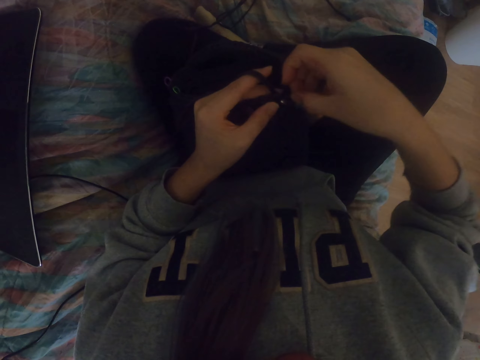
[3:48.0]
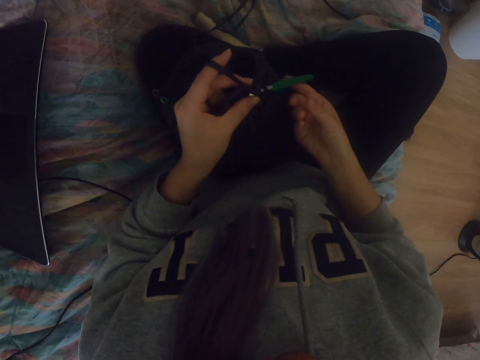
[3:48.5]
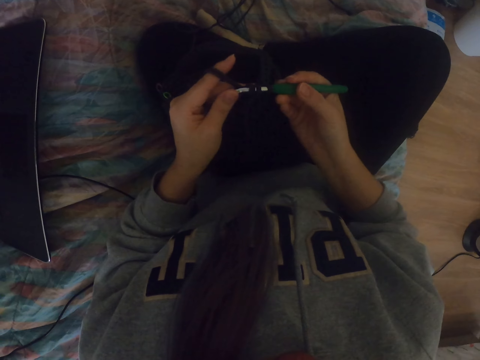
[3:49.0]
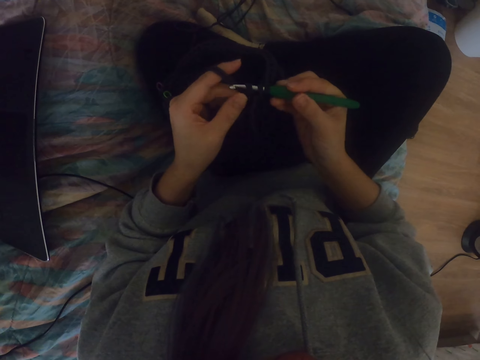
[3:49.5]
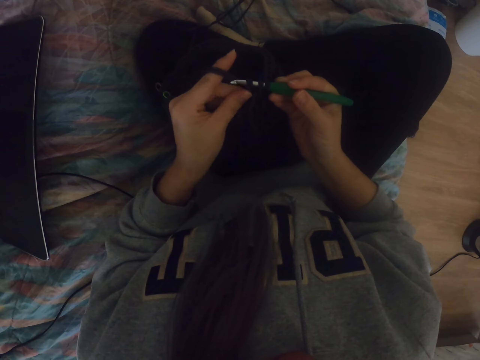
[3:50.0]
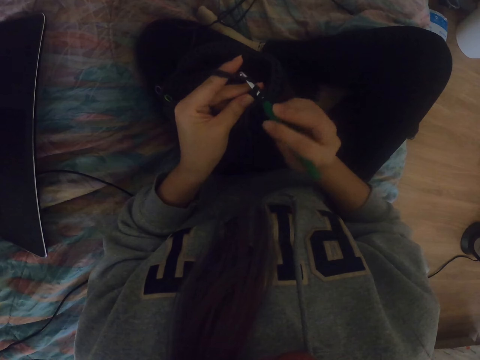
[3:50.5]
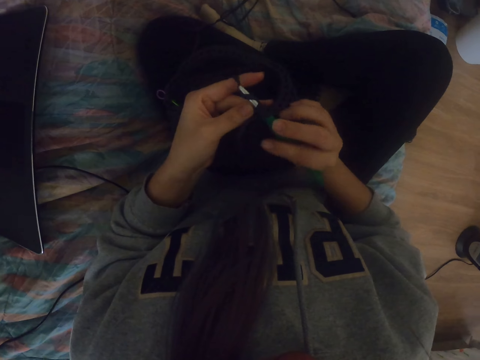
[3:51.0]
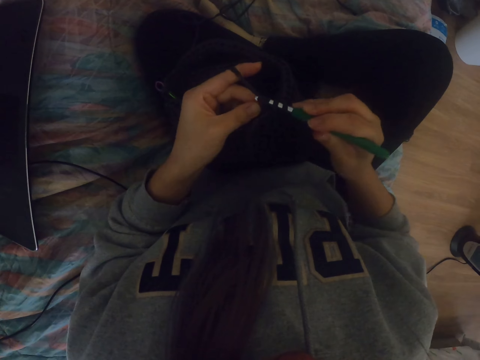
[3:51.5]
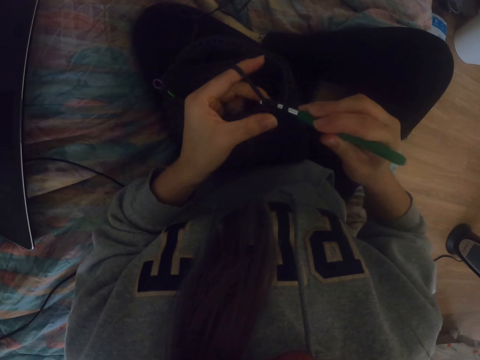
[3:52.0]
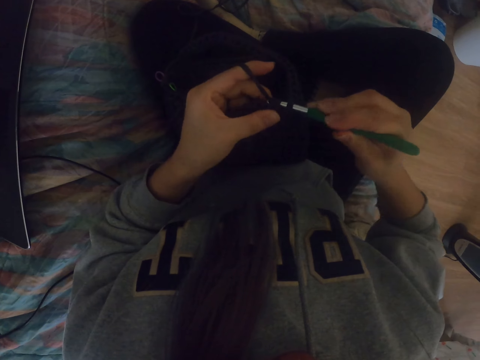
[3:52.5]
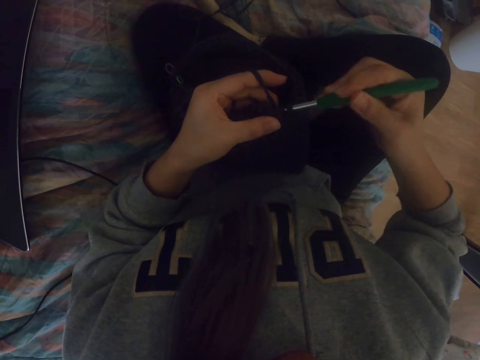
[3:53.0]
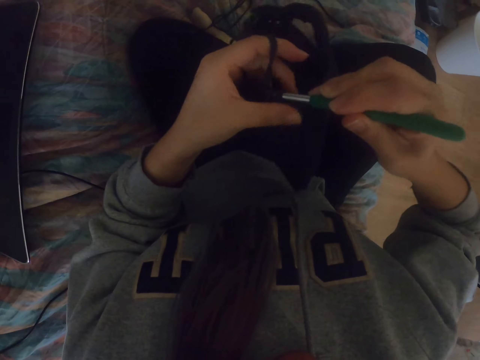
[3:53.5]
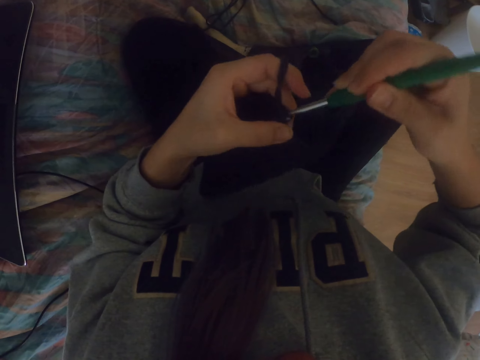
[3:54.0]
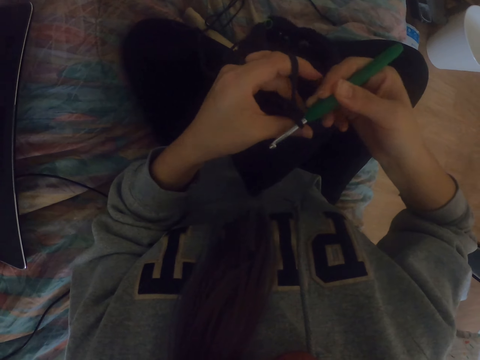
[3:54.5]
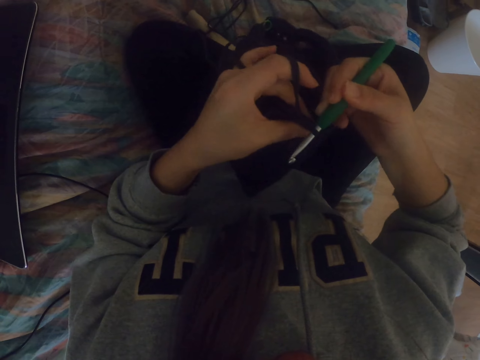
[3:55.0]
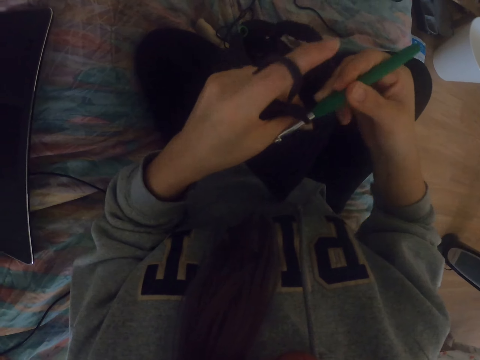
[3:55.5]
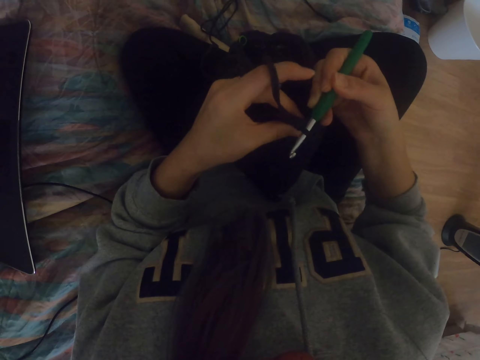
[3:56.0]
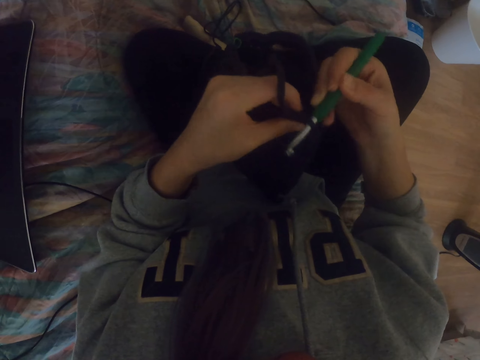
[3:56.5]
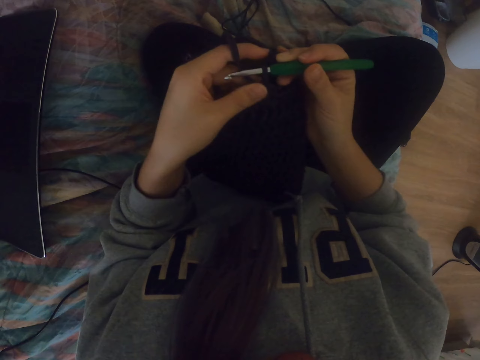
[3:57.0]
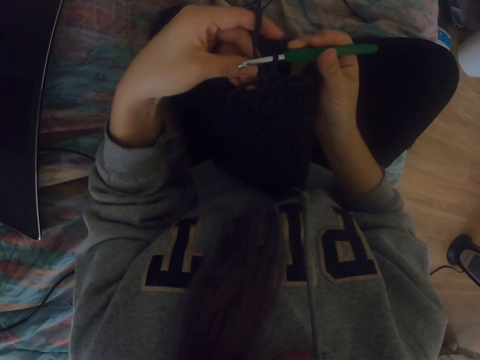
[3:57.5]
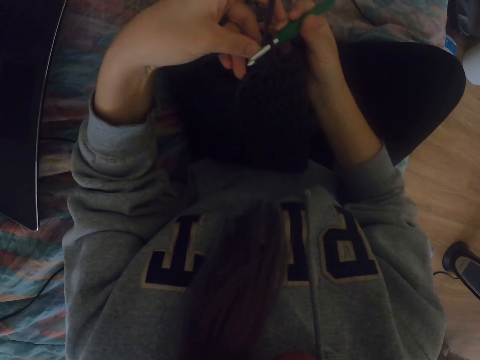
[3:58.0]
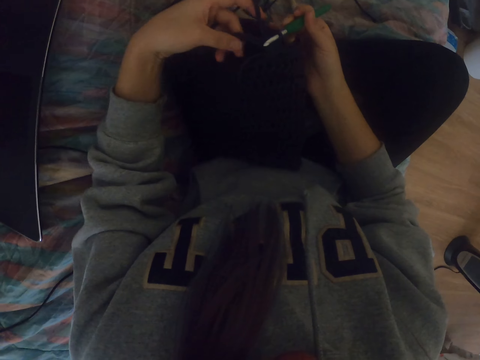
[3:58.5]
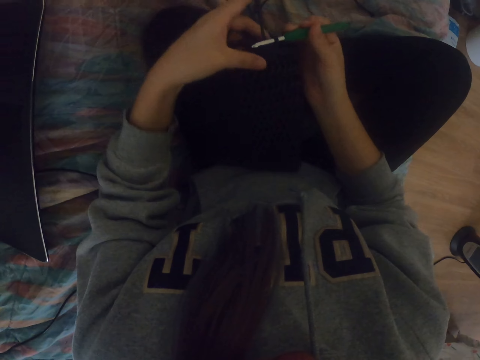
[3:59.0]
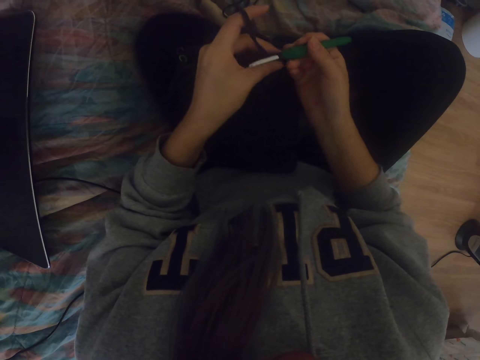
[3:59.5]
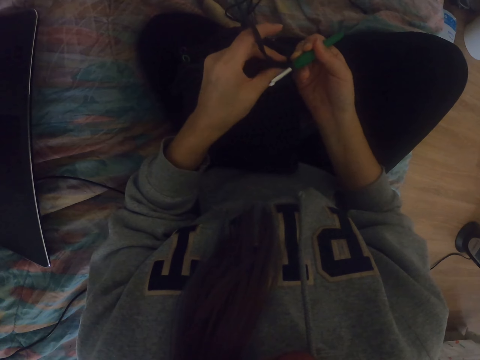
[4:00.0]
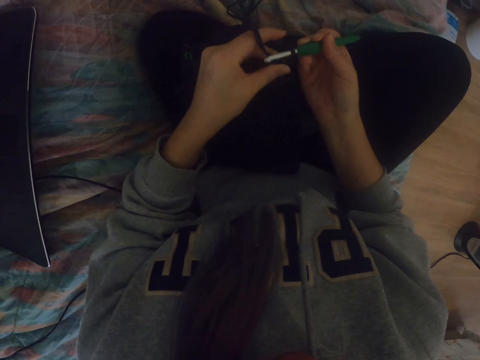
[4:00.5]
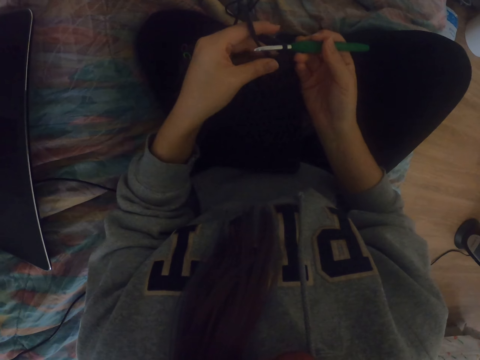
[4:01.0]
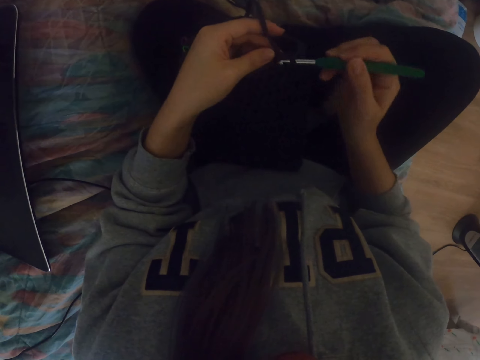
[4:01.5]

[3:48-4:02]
The camera wearer holds the crochet hook. They knit the fabric. They look at the fabric.

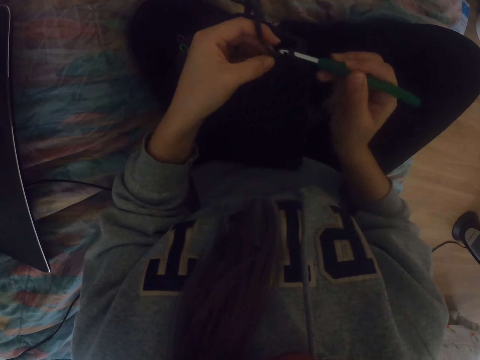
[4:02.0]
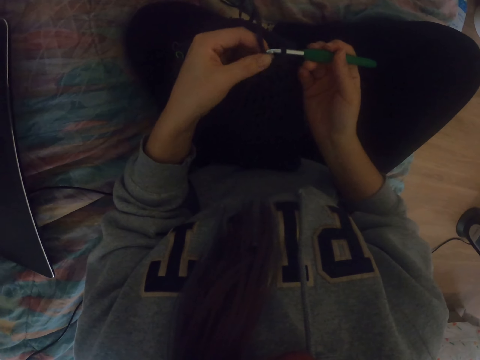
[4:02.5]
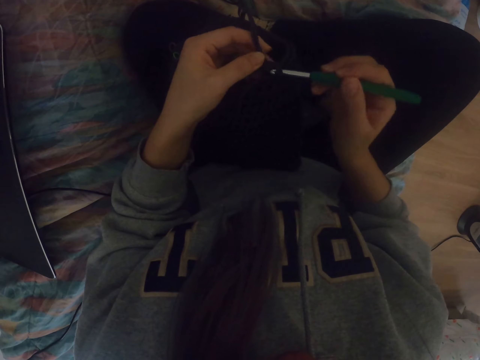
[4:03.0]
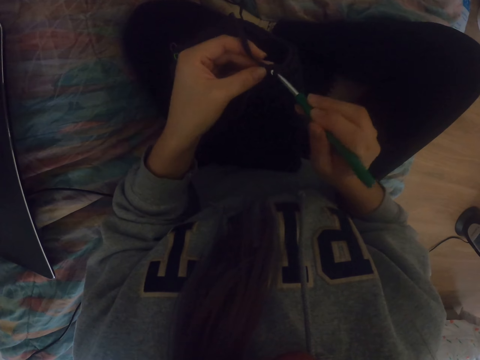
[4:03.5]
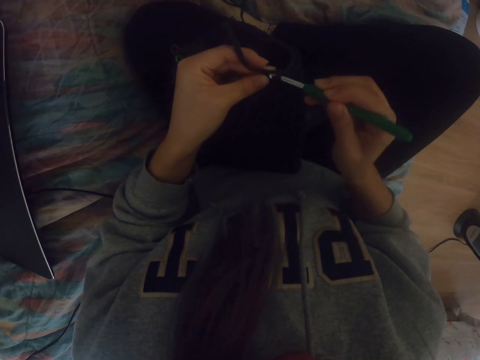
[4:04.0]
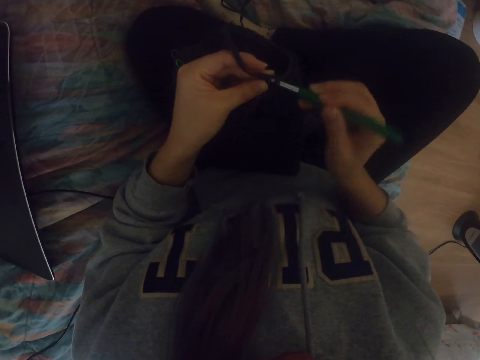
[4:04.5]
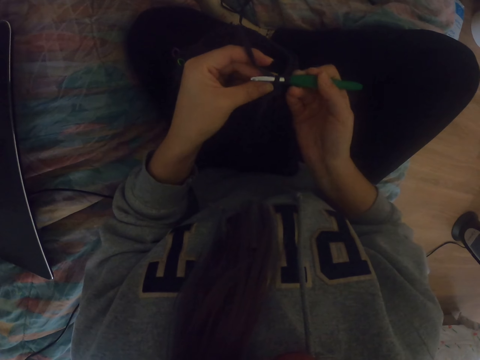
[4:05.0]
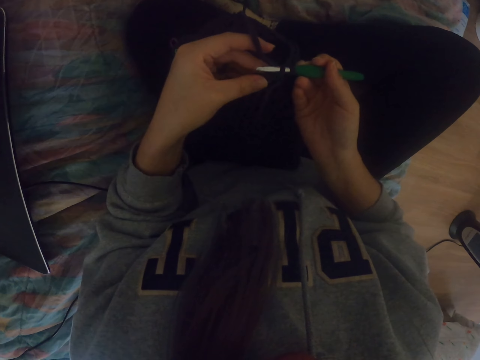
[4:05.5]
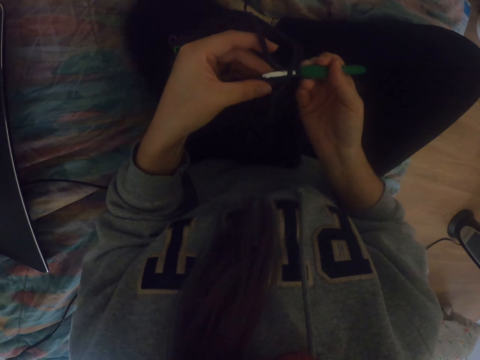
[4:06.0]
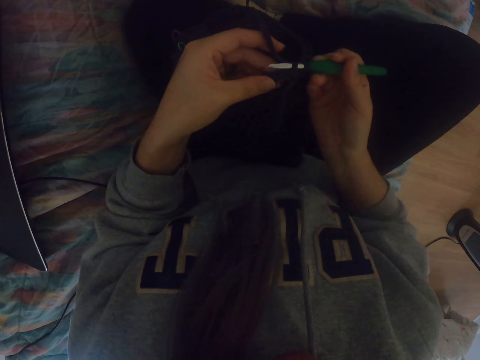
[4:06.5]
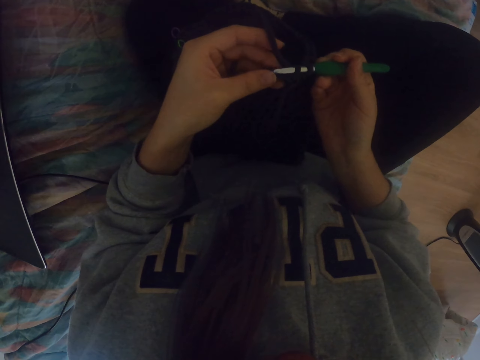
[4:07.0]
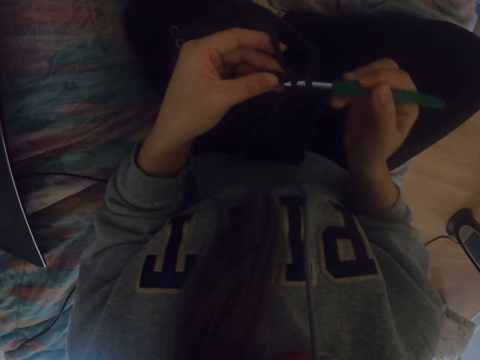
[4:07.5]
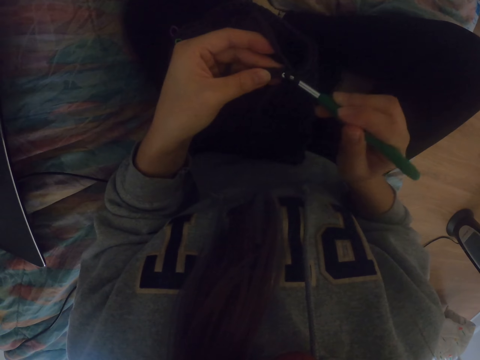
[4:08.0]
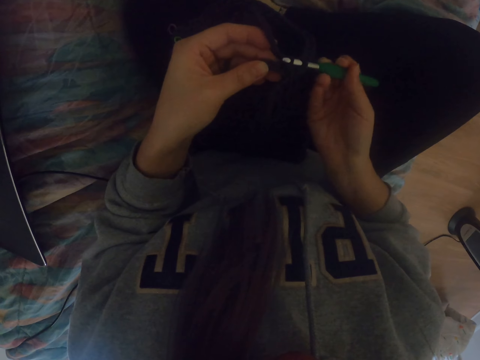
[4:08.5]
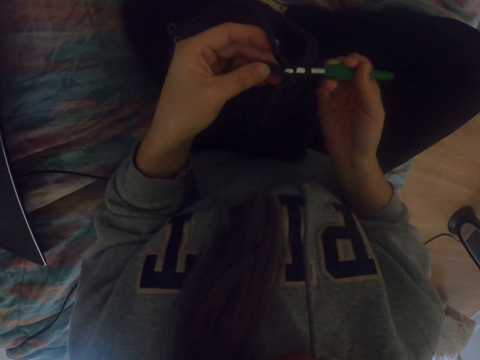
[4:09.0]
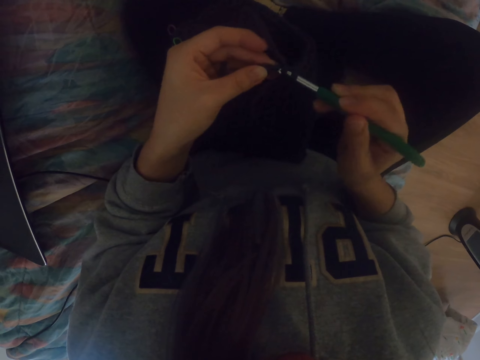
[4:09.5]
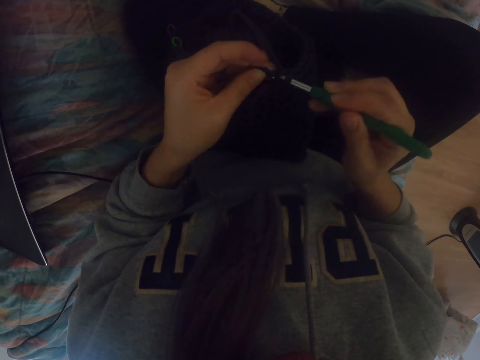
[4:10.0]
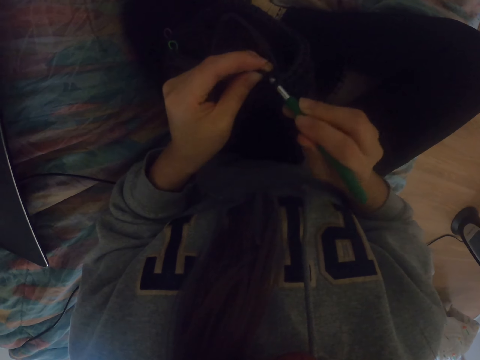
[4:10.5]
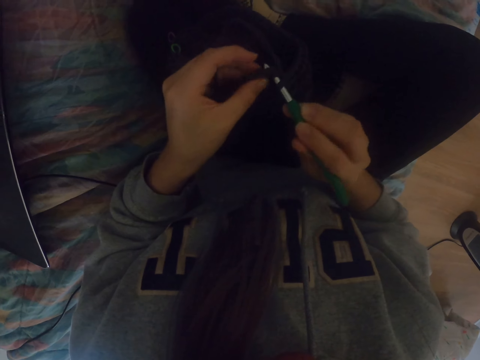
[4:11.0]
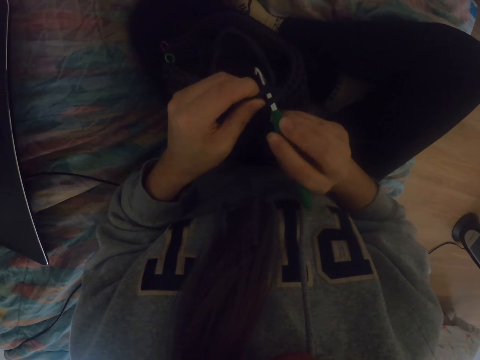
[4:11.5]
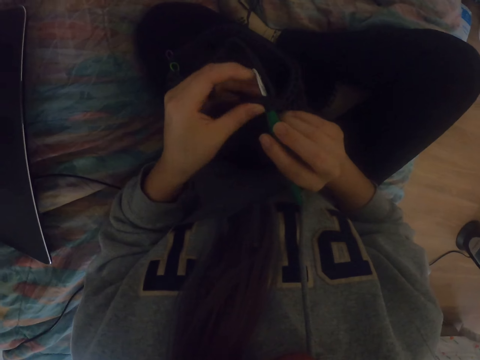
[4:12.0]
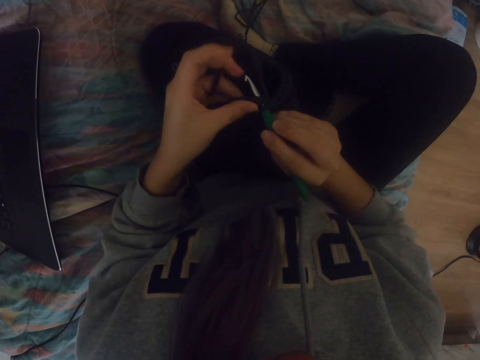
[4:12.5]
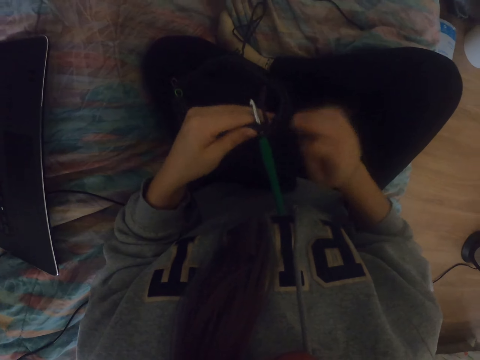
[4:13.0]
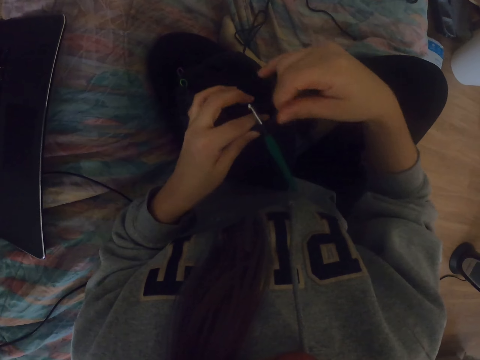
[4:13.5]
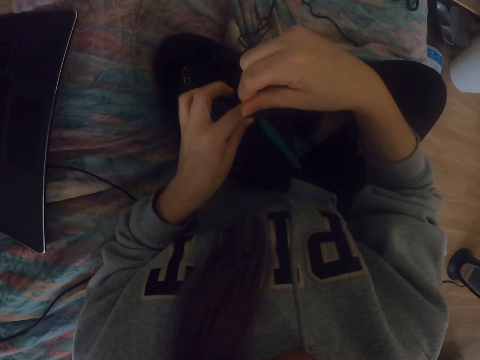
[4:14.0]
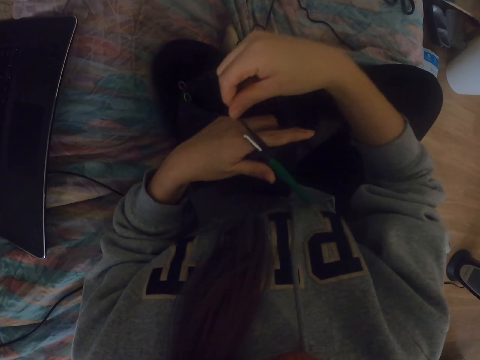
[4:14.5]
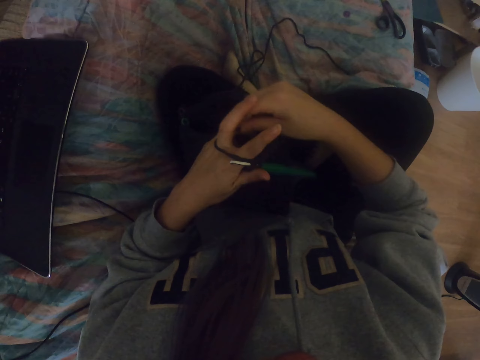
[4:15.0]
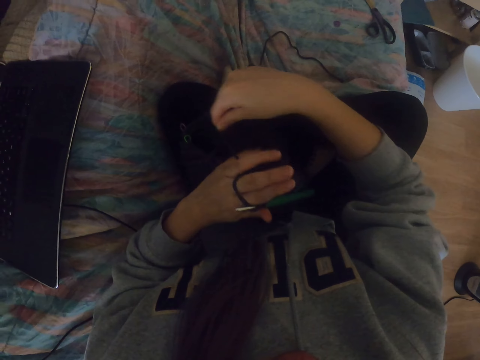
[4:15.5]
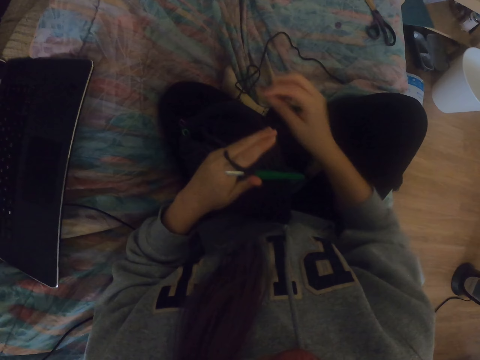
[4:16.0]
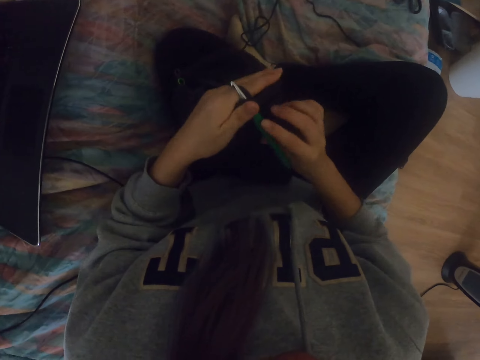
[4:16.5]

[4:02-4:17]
The camera wearer knits the fabric. They adjust the yarn on the hand.
